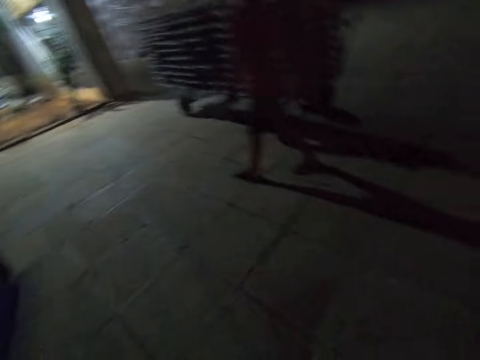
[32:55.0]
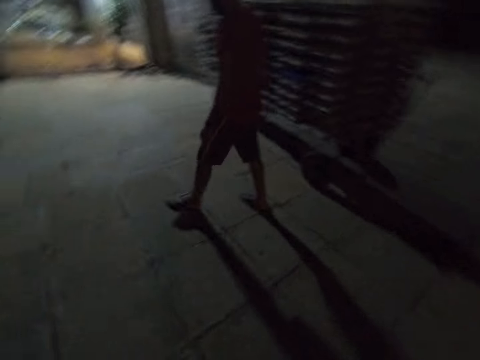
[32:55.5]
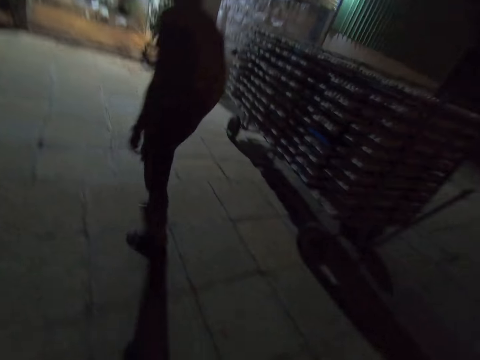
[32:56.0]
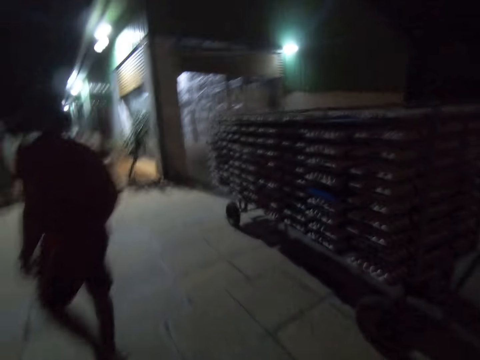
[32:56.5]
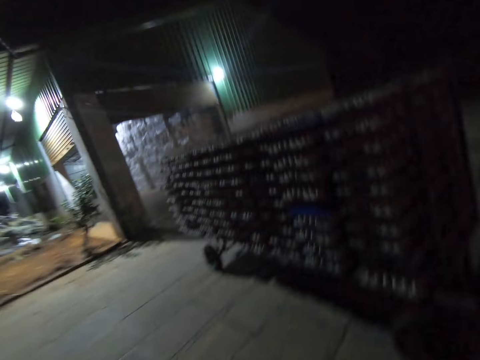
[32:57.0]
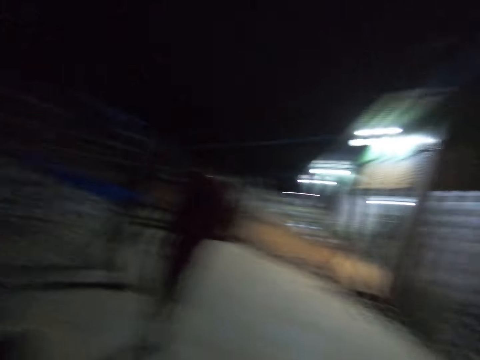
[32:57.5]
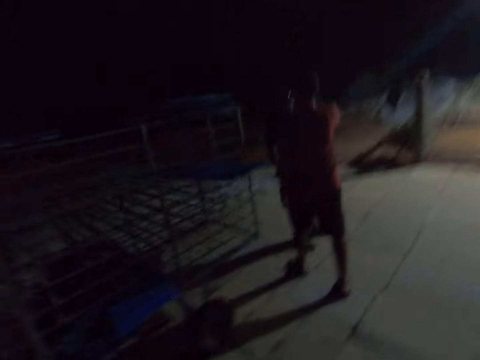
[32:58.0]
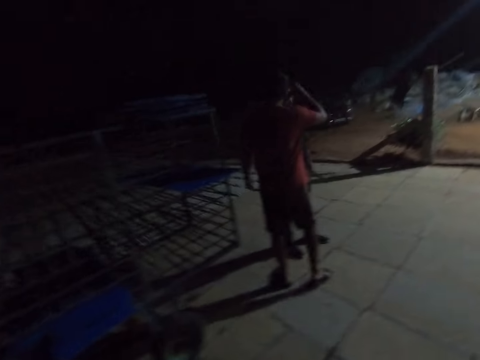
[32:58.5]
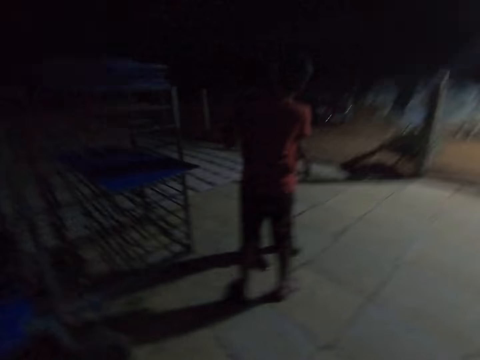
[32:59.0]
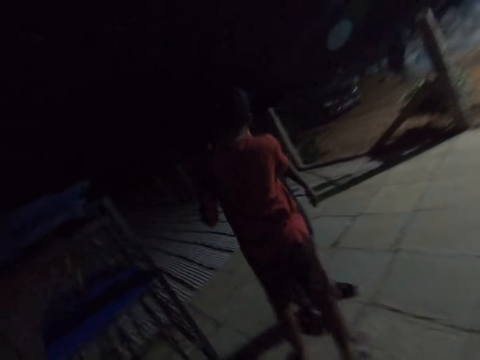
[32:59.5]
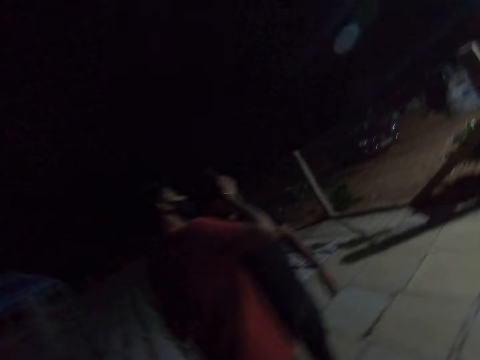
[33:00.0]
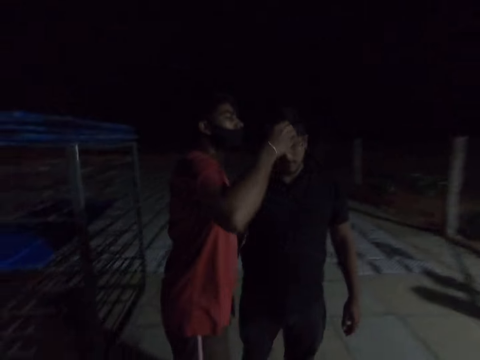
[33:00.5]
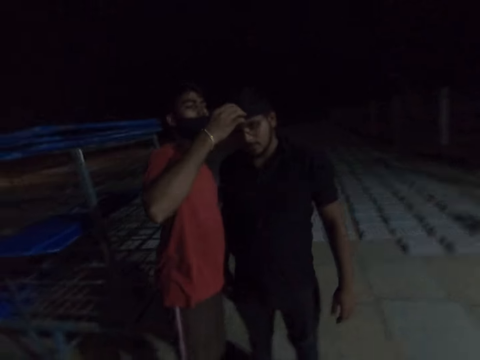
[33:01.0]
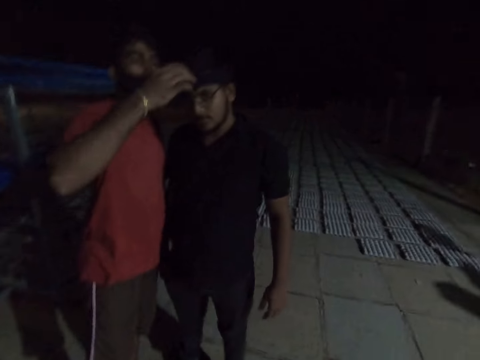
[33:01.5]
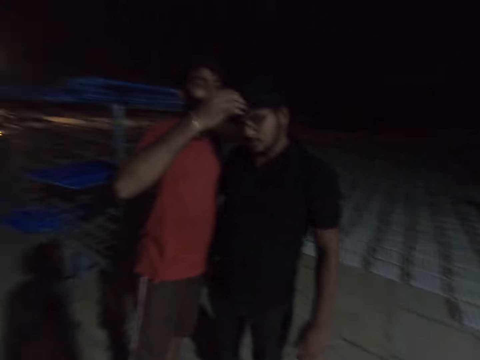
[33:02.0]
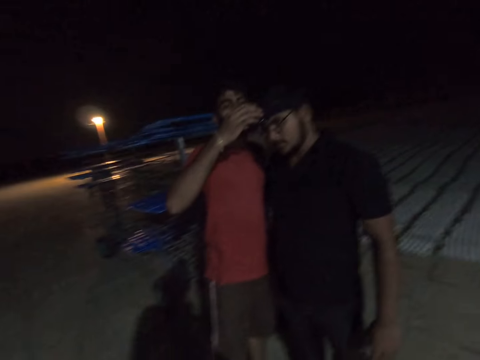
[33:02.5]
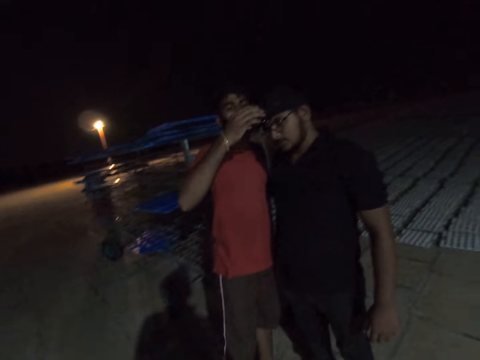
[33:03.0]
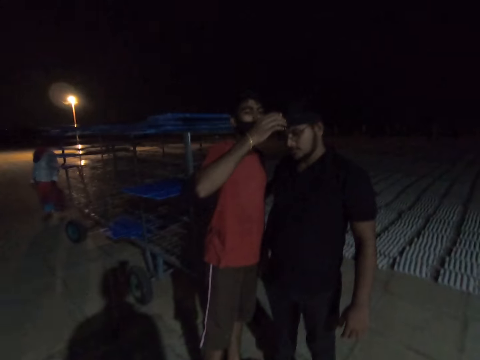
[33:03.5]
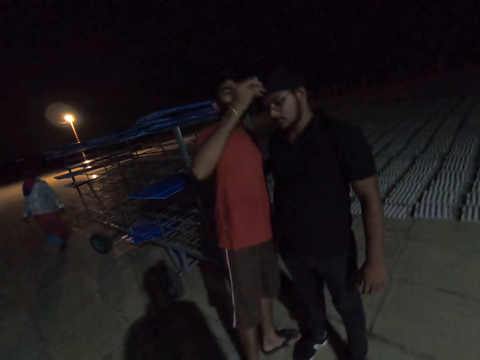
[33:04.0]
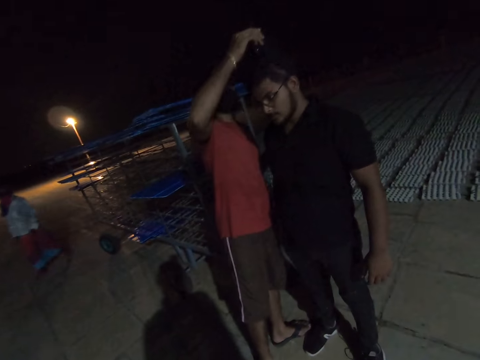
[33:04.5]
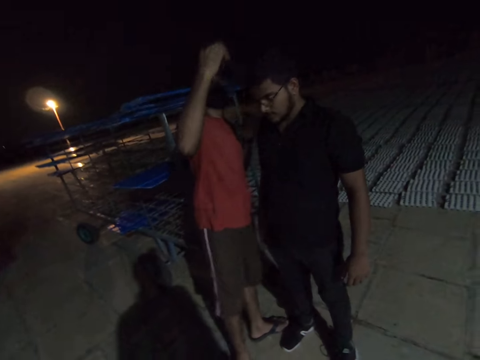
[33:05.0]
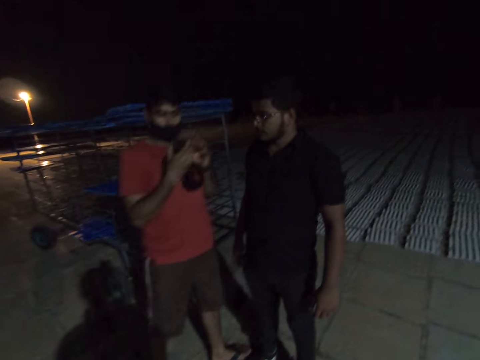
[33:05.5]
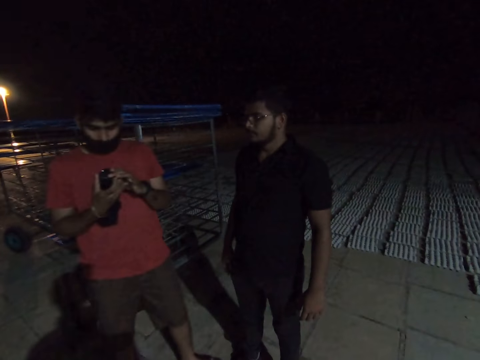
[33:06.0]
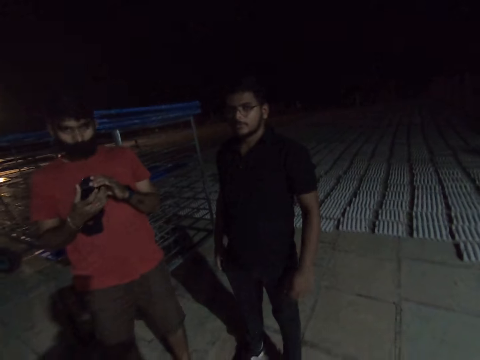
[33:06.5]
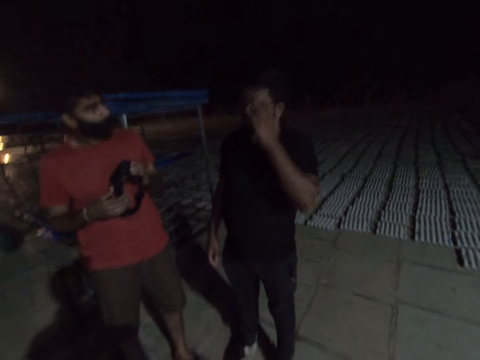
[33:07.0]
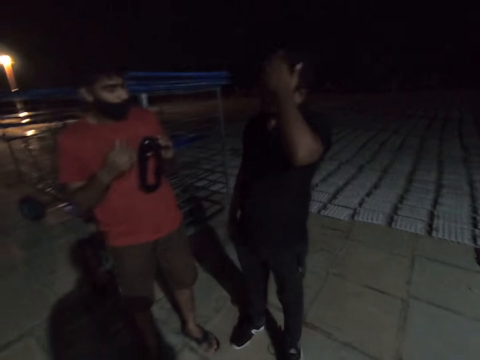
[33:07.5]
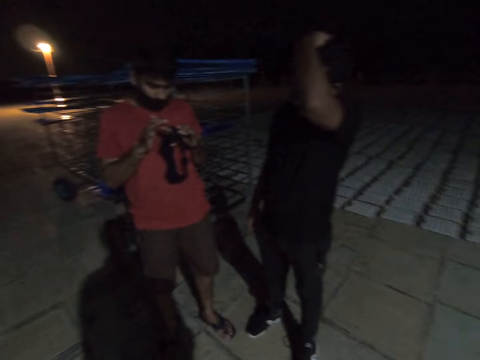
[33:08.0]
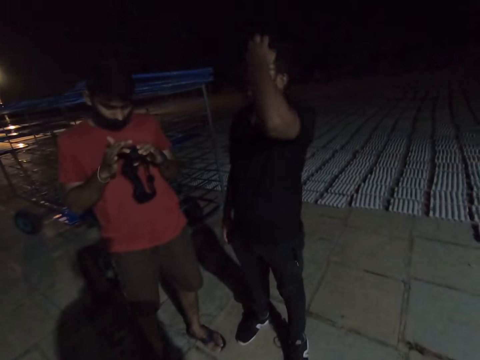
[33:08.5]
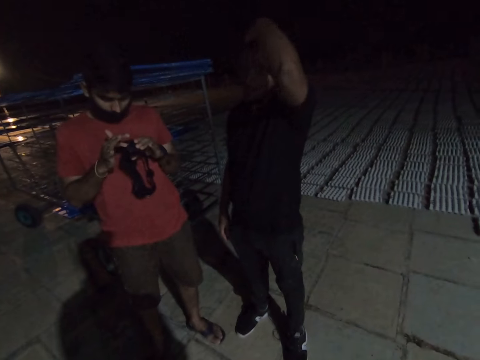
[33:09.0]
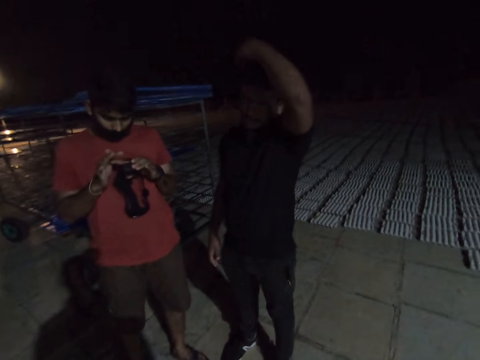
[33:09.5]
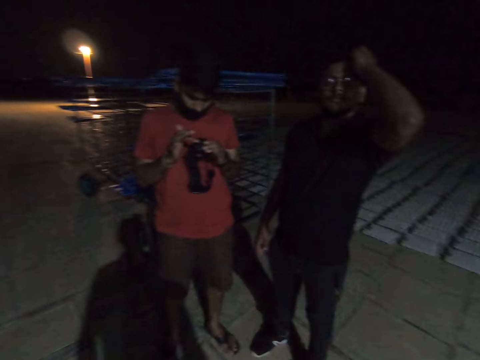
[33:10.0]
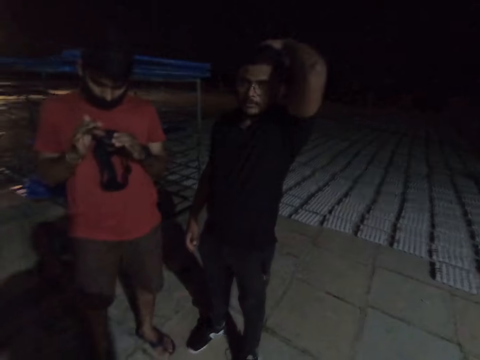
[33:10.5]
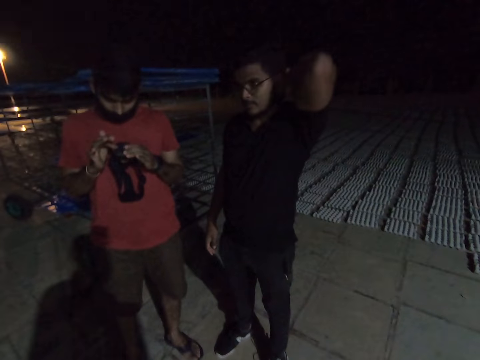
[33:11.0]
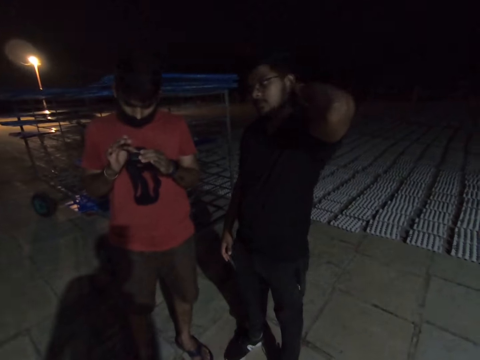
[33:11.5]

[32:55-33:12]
The camera wearer walks and puts the egg crate carrier in the trolley. A man walks around. The camera wearer walks around and looks around. The man holds the camera. The camera wearer talks to another man and looks at the other man. A person walks around. The camera wearer looks at the other man. Another person removes the camera. The first man presses the camera. The camera wearer looks at the other man and talks to the other man. The other man touches the head. The camera wearer looks at the other man and talks to the other man.

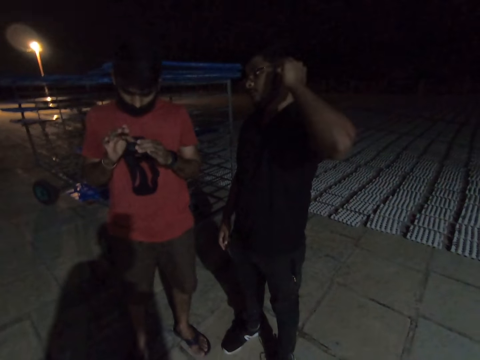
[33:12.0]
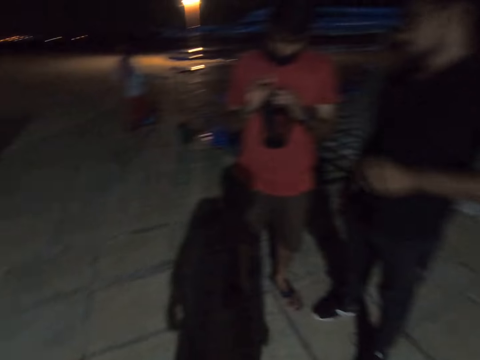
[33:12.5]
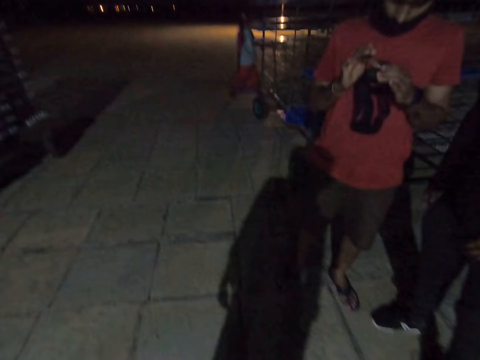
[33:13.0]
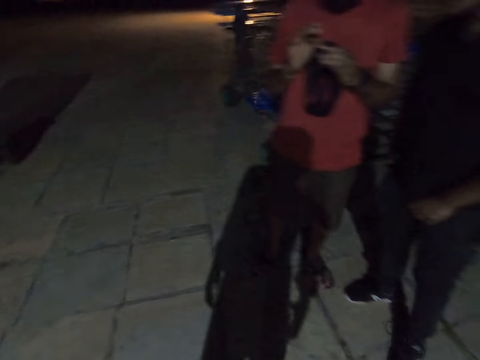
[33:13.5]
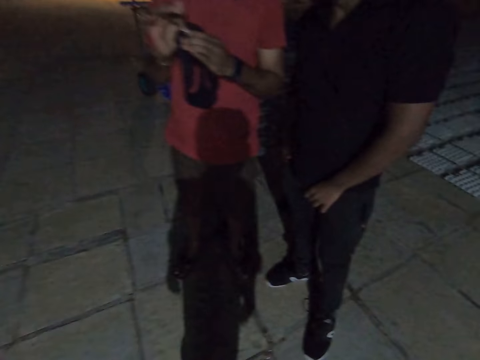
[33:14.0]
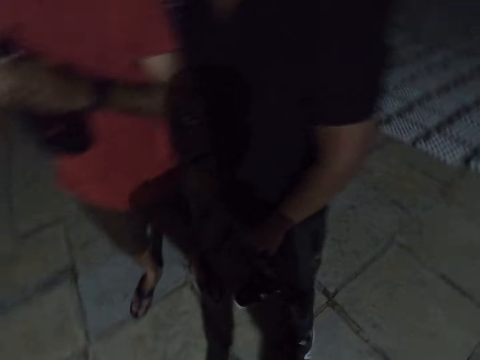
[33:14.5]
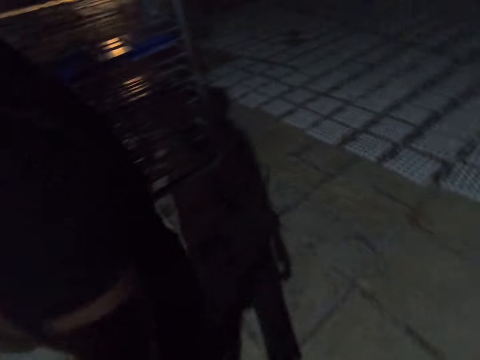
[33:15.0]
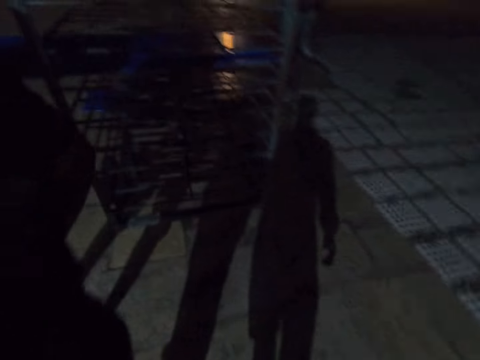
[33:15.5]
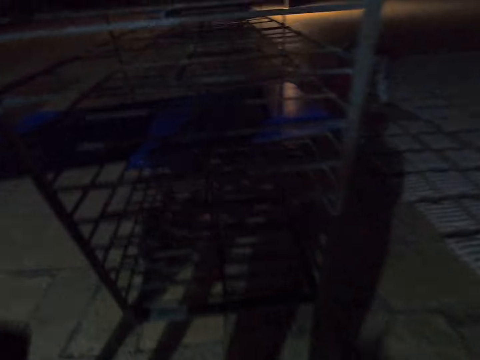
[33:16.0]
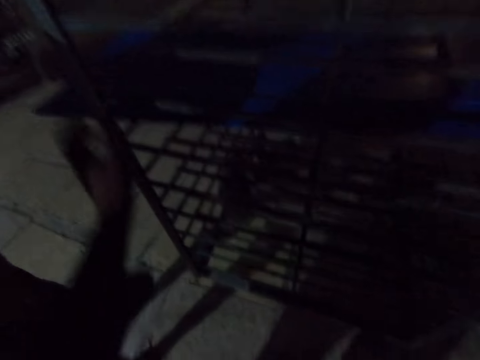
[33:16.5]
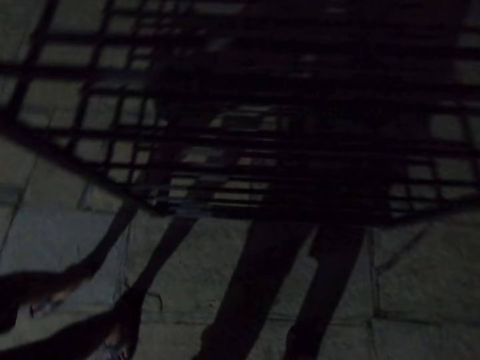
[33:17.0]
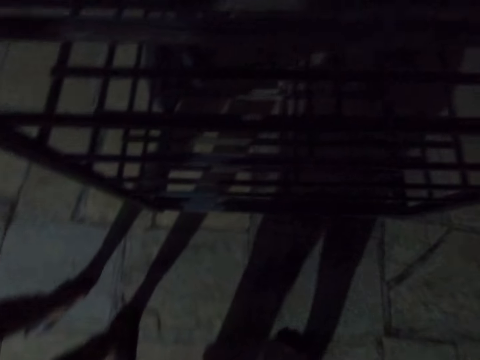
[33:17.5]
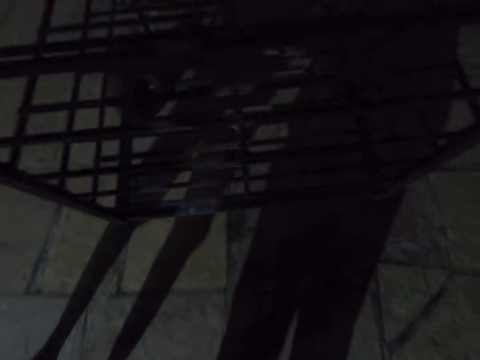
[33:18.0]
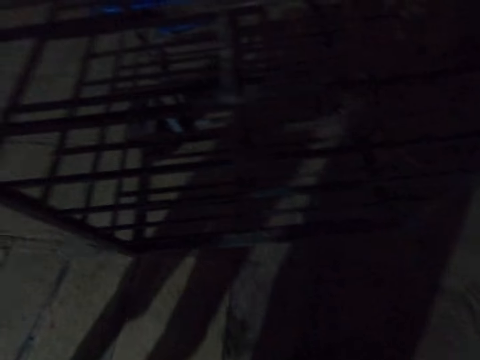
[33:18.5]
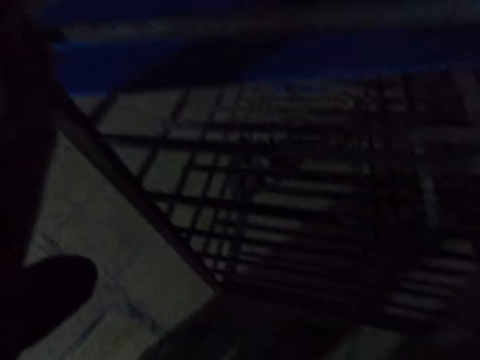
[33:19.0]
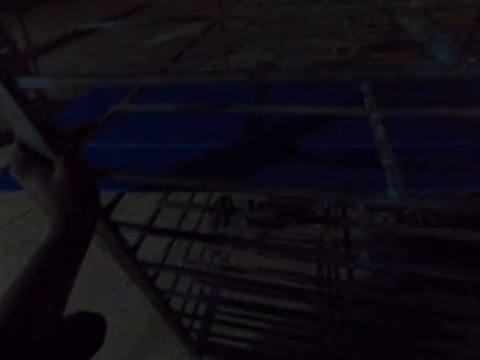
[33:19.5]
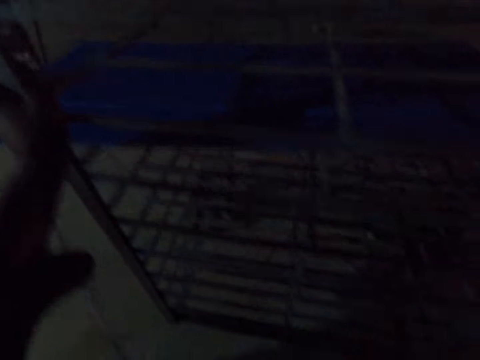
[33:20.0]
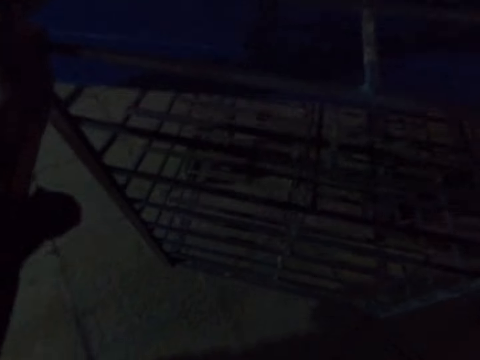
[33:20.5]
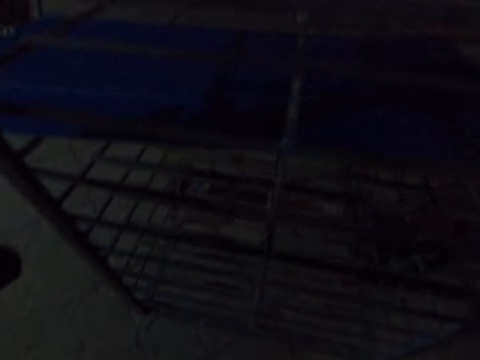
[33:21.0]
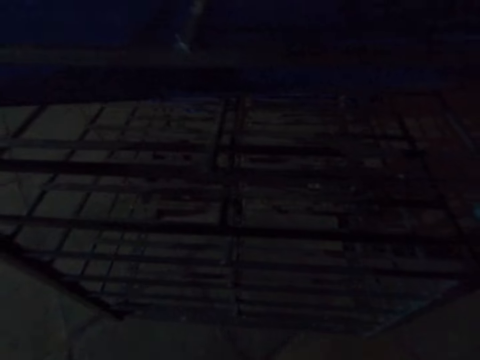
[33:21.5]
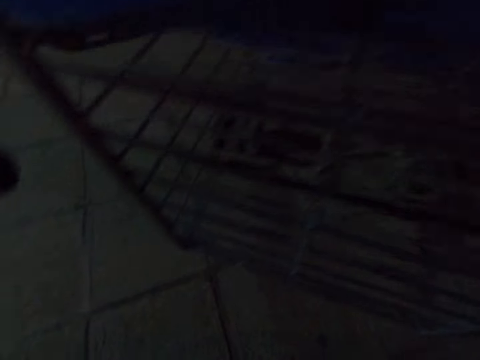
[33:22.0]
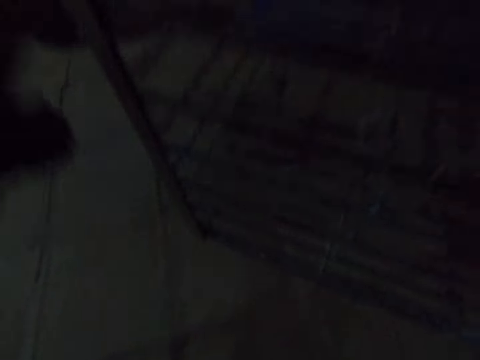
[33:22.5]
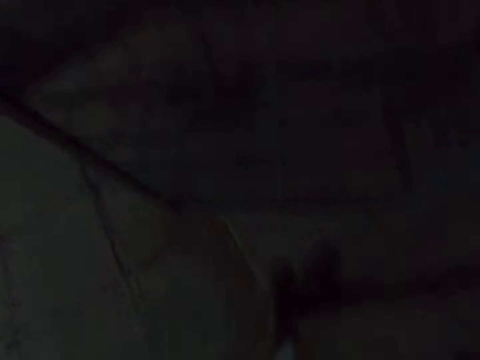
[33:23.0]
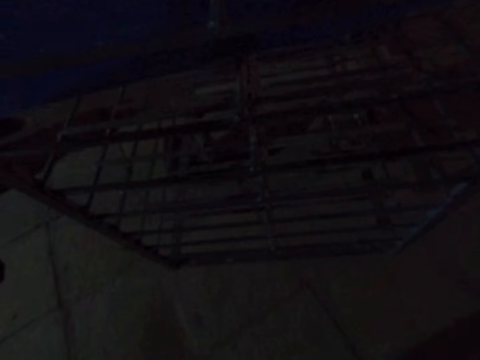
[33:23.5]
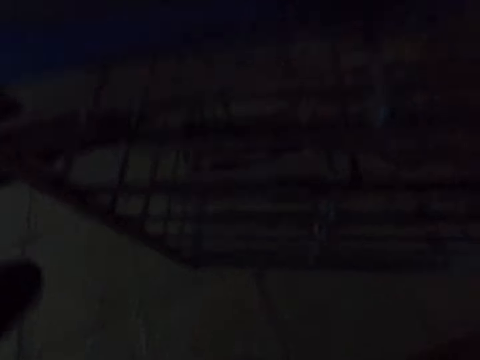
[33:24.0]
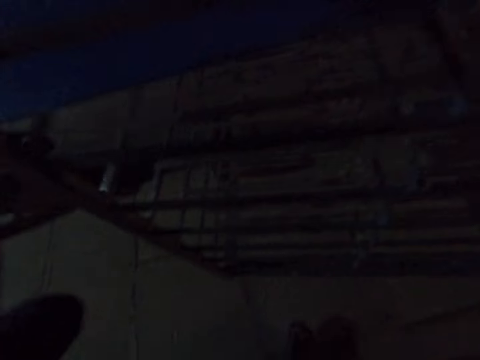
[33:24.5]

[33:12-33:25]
A person walks around. The camera wearer walks around. They push the egg crate carrier trolley.
